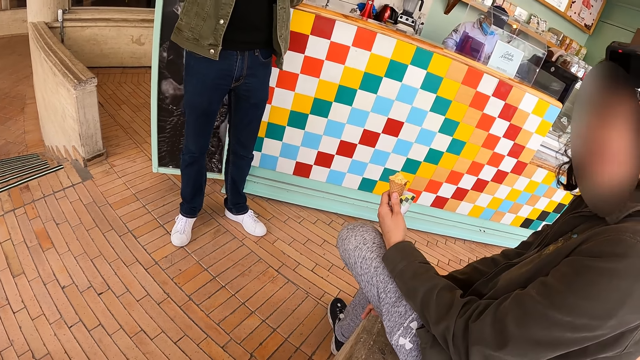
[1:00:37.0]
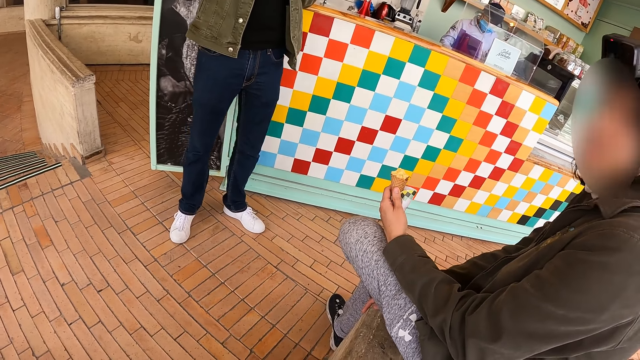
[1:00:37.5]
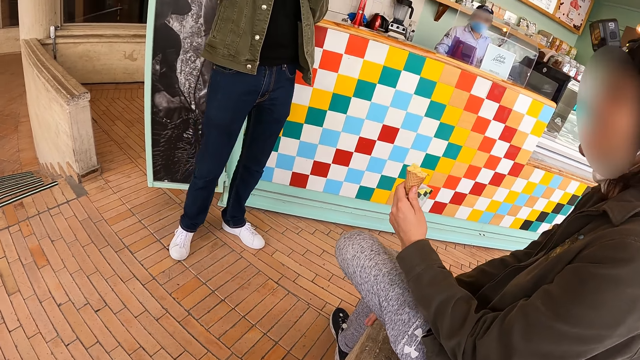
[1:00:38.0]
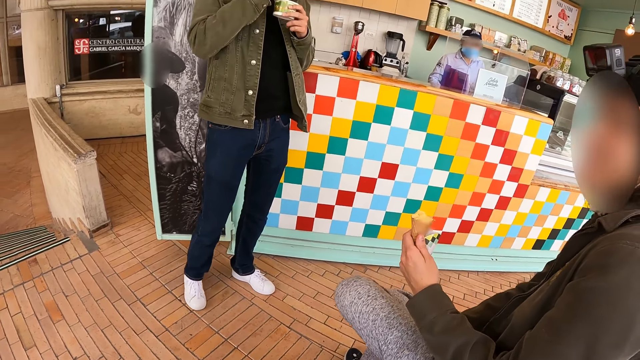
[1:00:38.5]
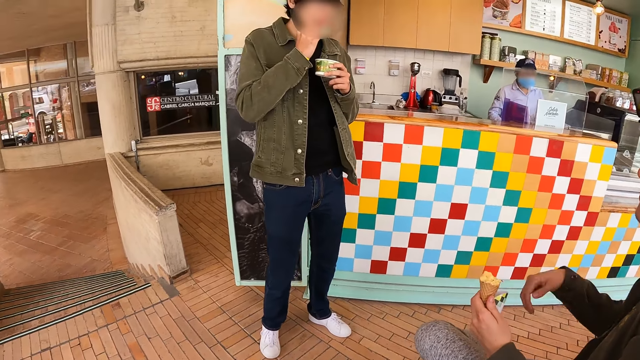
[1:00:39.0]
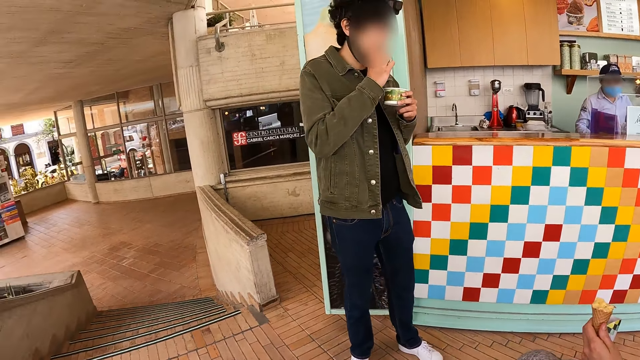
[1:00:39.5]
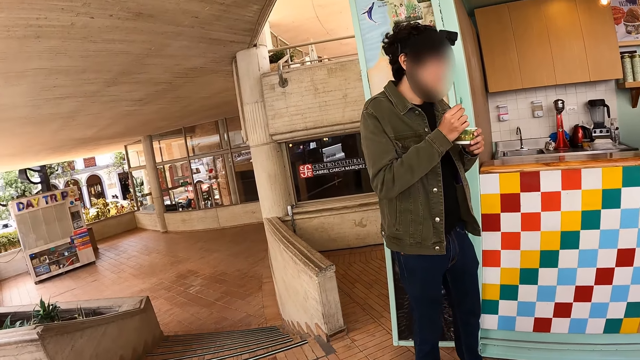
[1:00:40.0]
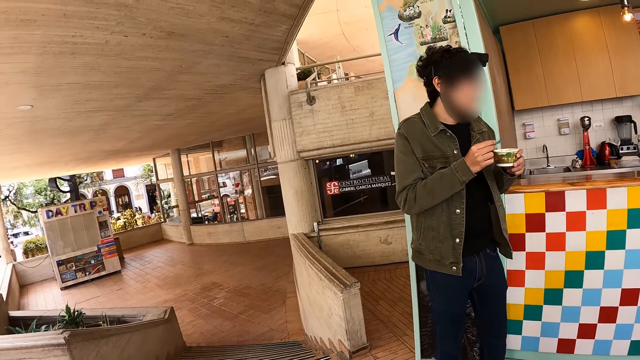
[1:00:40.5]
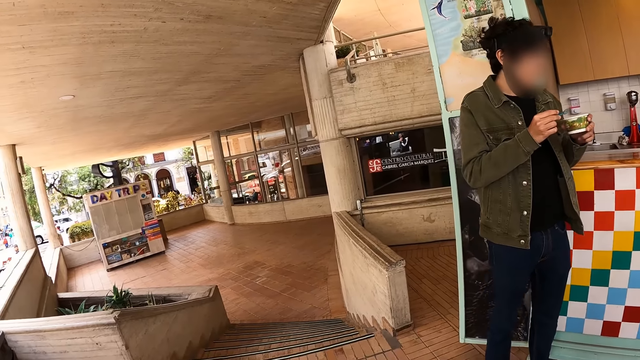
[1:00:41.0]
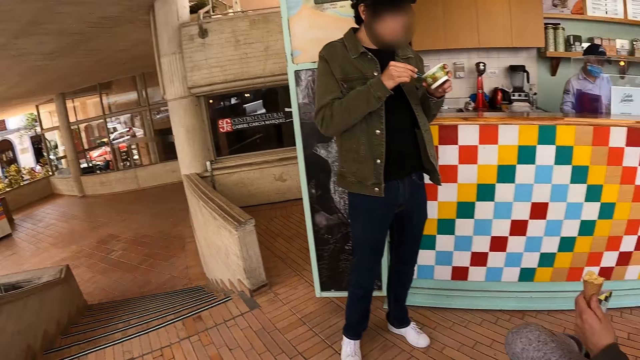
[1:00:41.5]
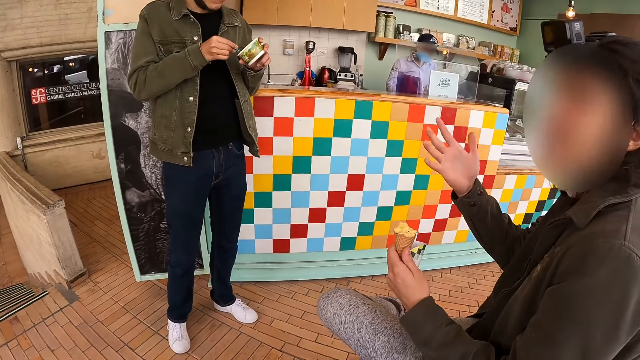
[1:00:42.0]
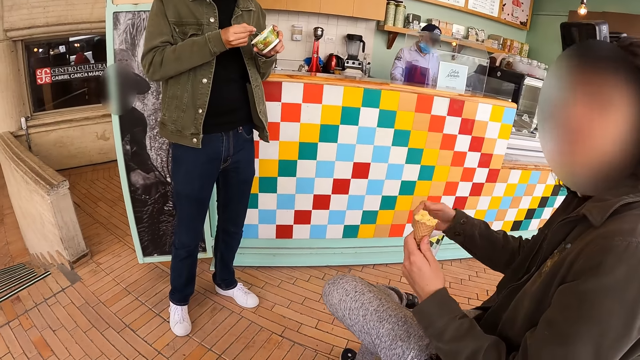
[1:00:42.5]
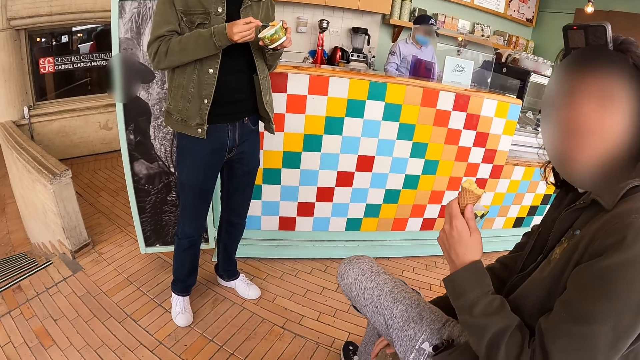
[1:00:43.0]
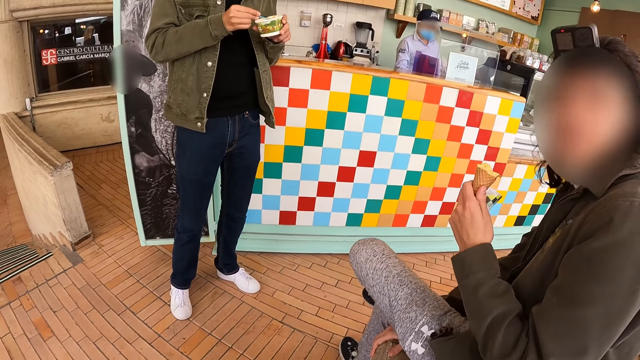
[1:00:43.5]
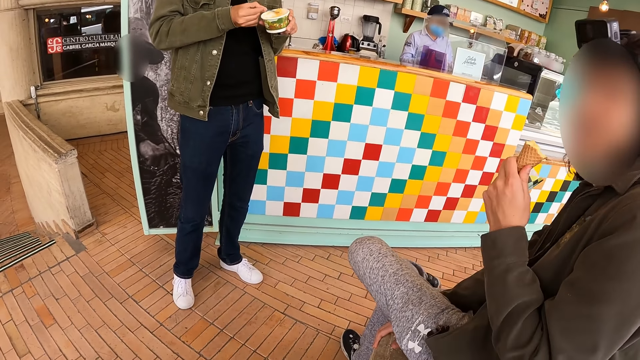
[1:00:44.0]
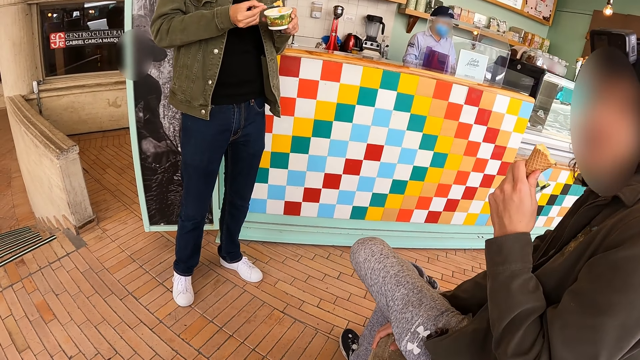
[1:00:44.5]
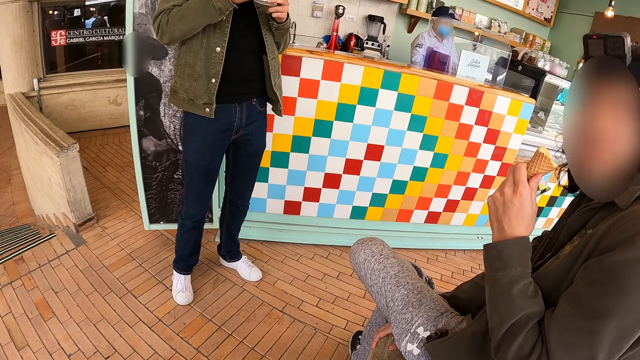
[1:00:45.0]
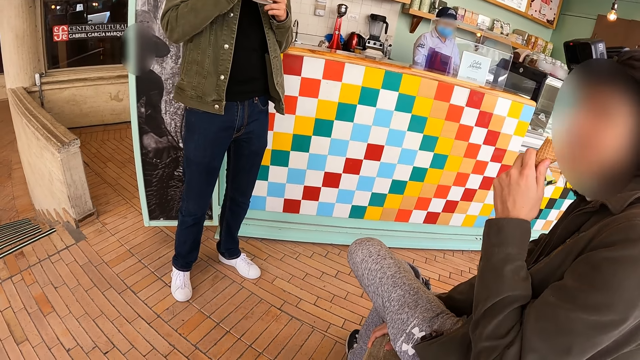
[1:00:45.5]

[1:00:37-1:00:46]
The camera wearer stares at a man.

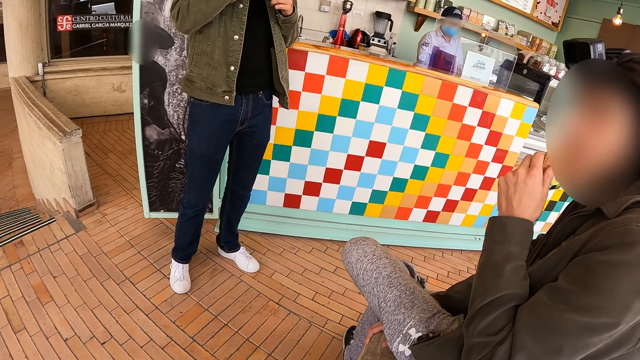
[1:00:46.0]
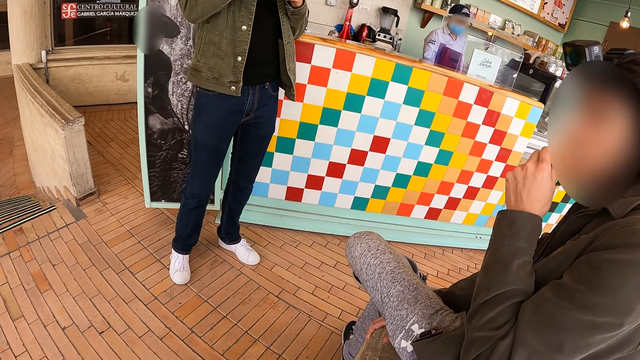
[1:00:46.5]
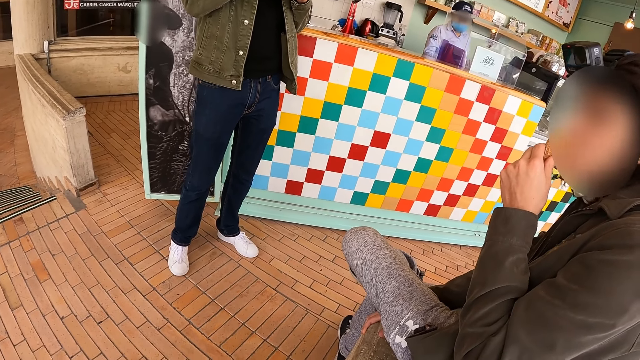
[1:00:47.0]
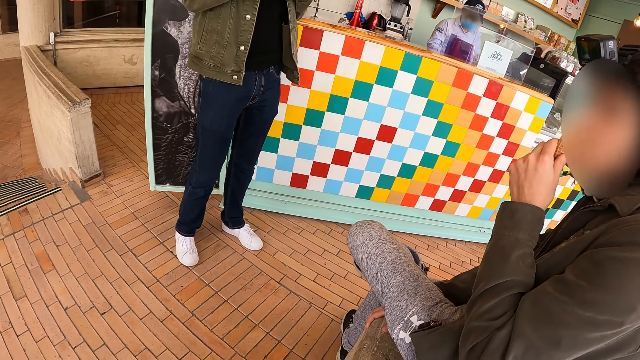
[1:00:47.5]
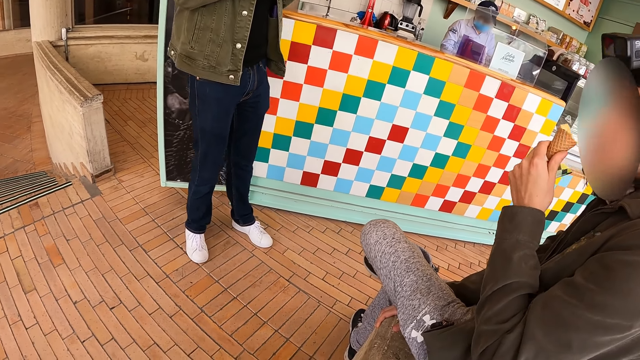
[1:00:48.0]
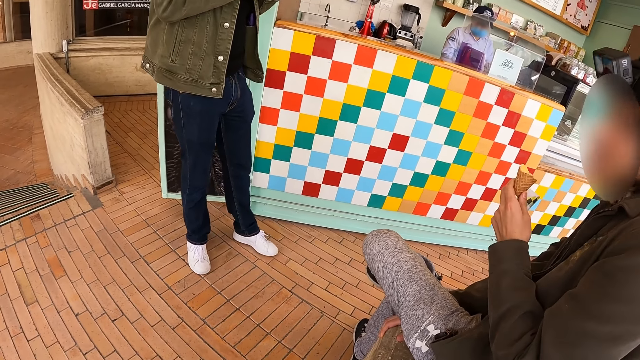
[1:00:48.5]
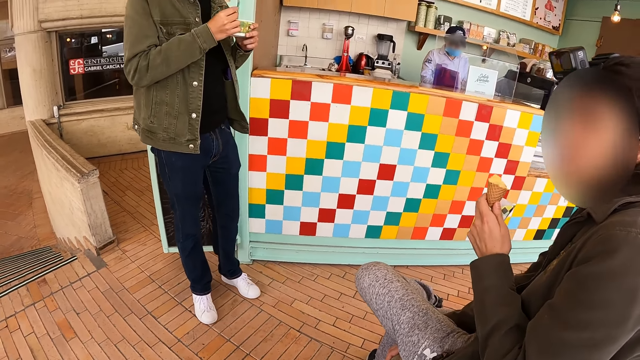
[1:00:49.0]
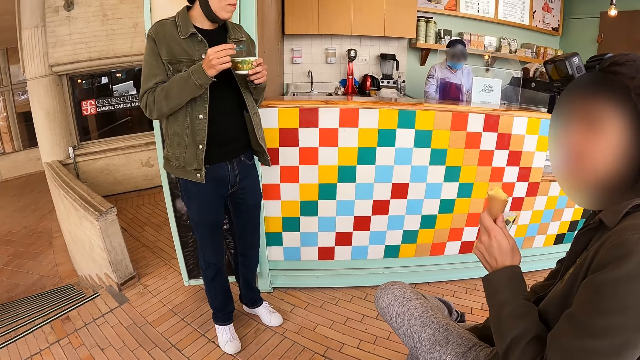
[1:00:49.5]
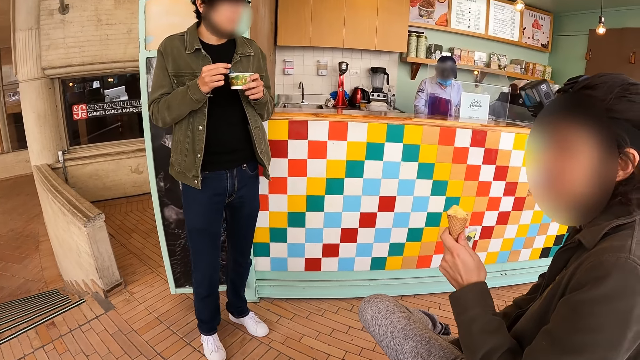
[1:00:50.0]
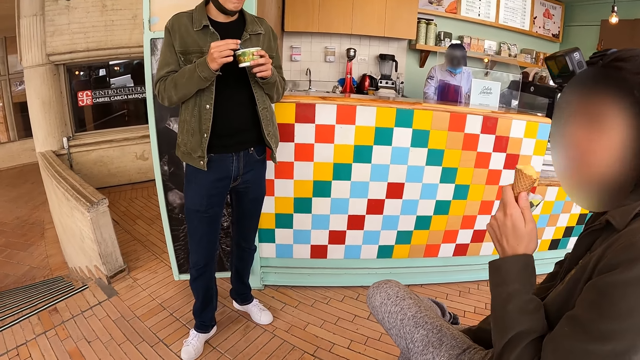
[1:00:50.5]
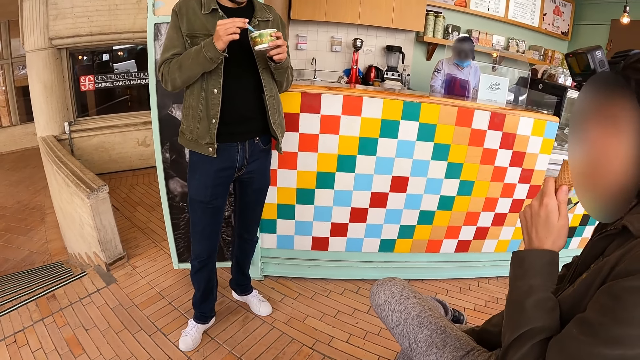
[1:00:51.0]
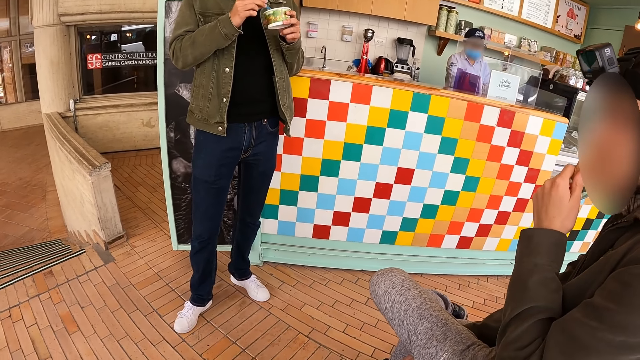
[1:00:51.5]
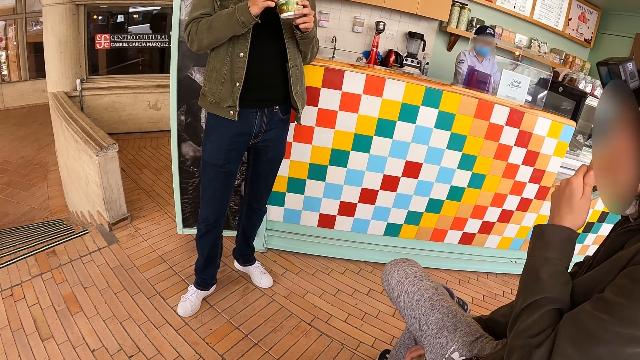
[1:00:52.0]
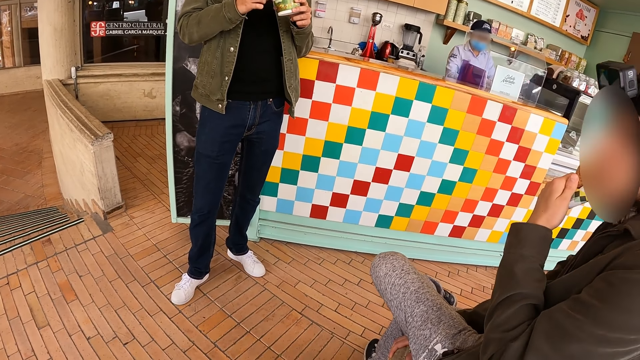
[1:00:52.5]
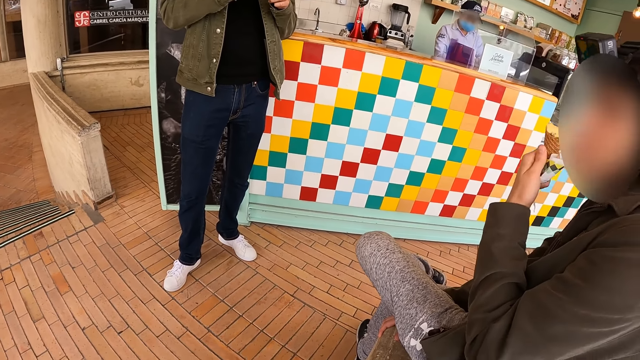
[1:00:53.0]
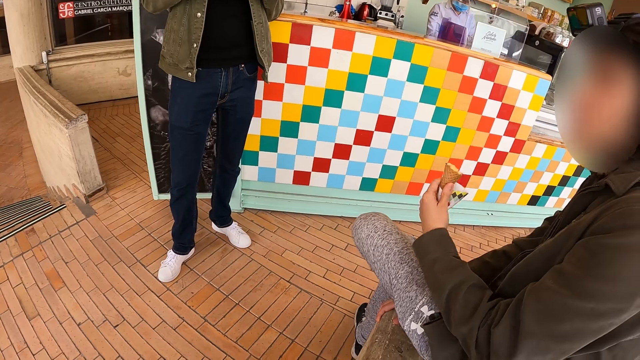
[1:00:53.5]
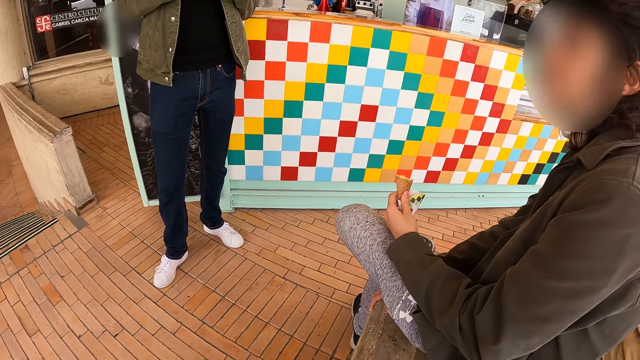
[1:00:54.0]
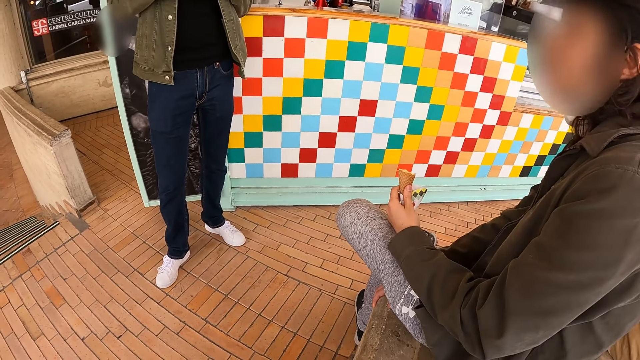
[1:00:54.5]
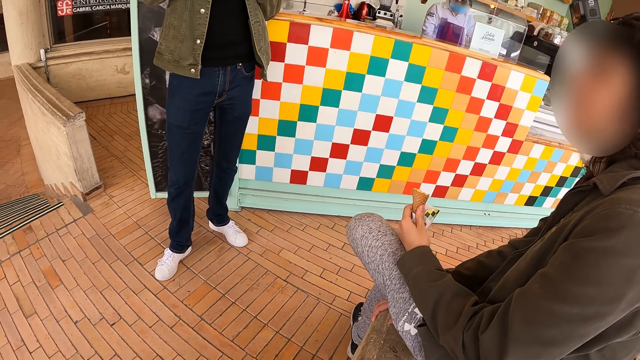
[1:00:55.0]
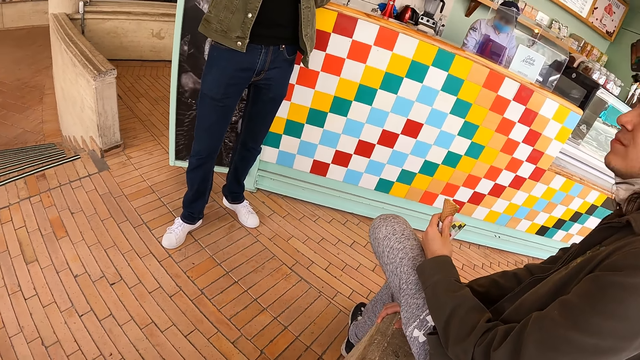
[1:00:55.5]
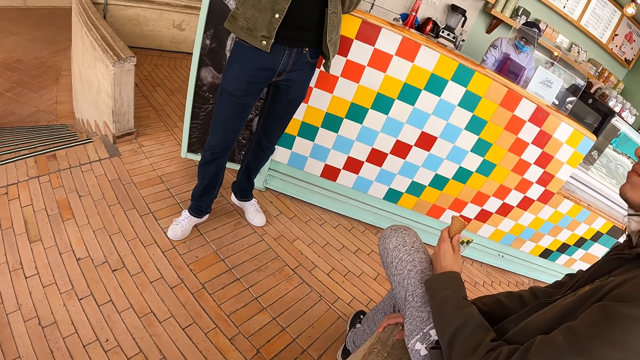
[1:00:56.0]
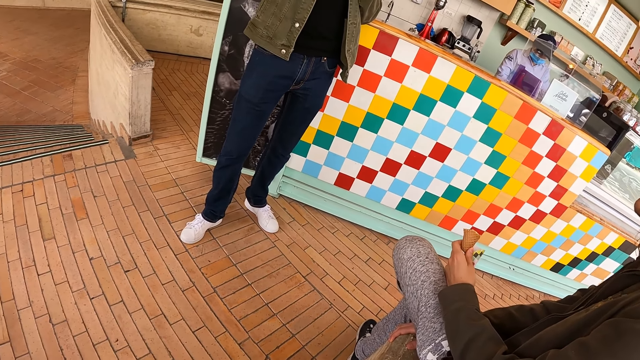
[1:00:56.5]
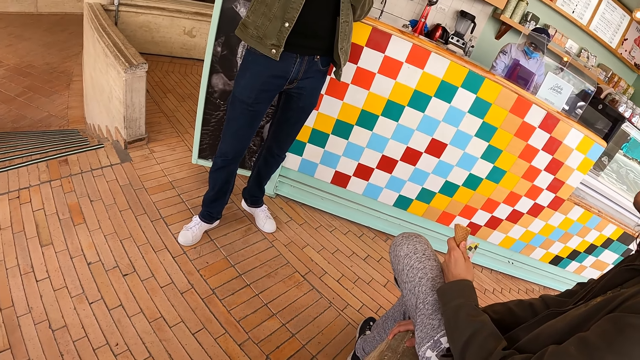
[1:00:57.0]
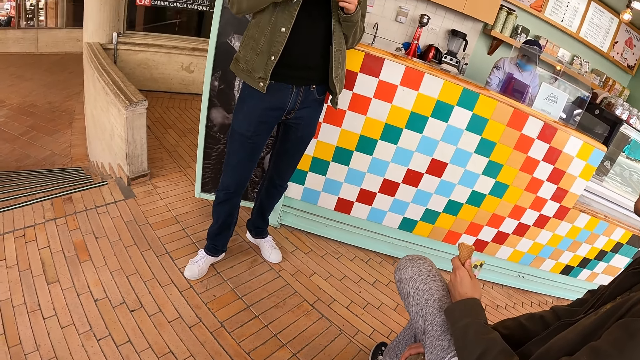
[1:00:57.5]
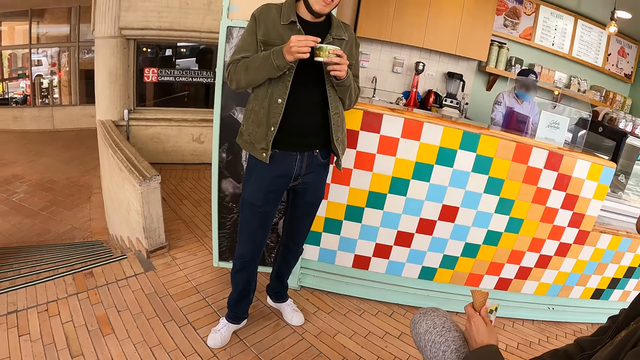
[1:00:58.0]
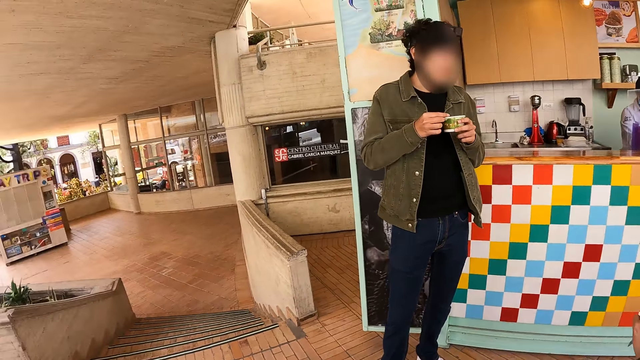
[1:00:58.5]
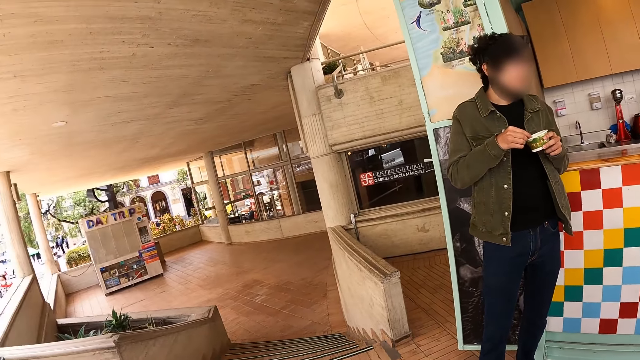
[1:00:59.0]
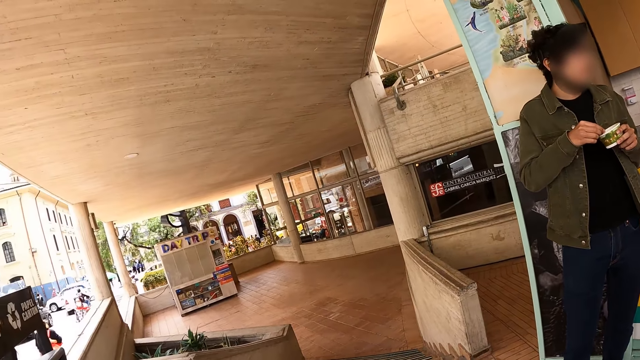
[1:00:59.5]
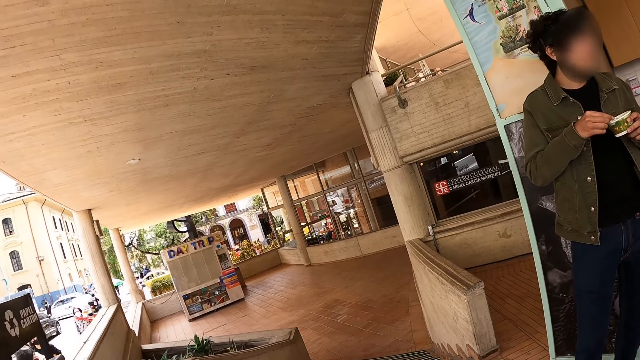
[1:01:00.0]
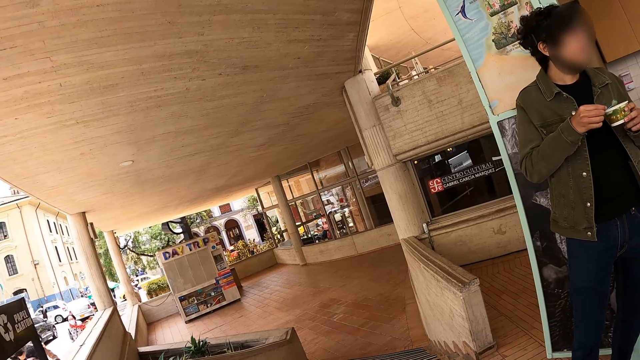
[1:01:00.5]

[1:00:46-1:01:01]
A man eats ice cream. The camera wearer interacts with the man. The man eats ice cream. The camera wearer interacts with the man. They stare at another man. They look around the verandah.
